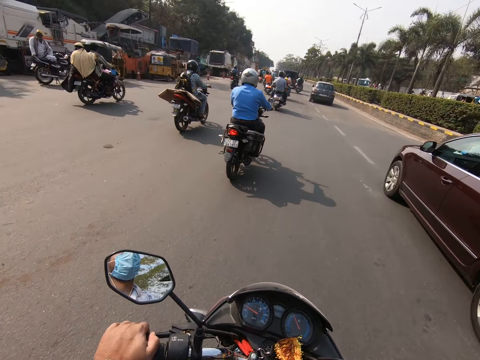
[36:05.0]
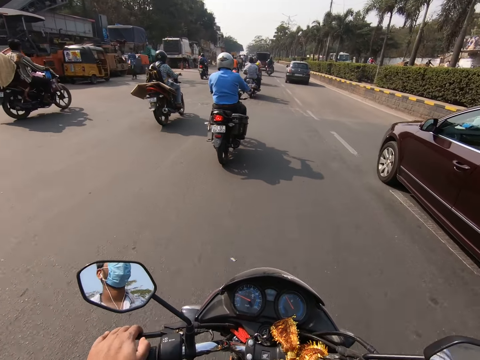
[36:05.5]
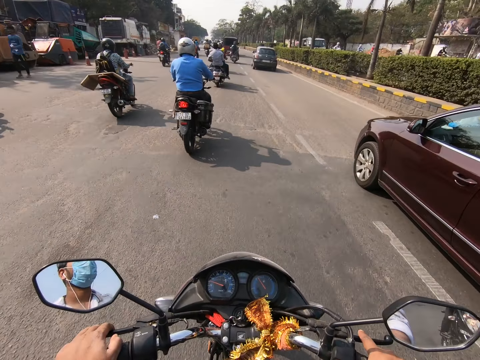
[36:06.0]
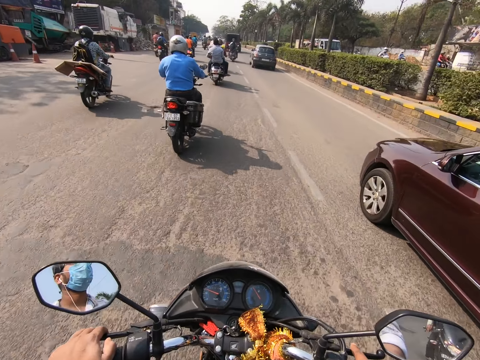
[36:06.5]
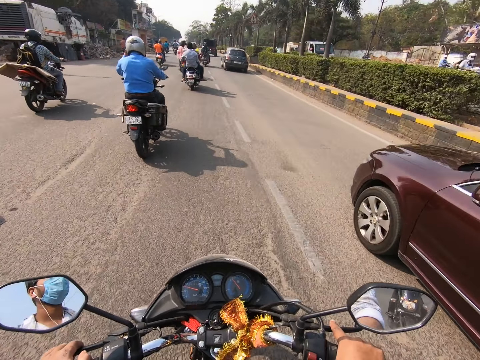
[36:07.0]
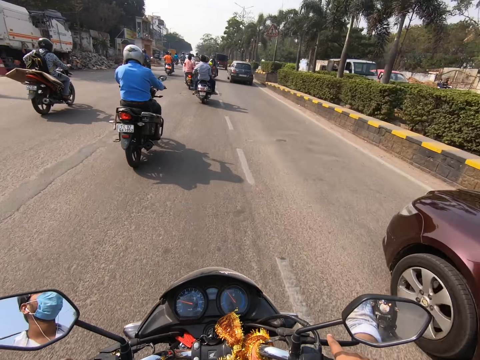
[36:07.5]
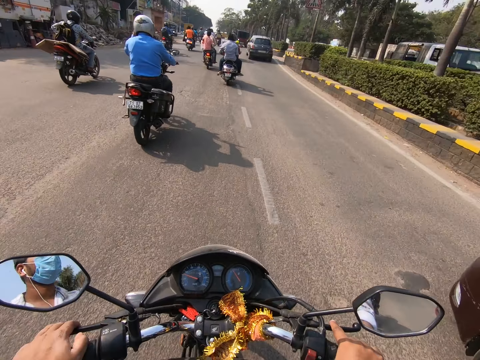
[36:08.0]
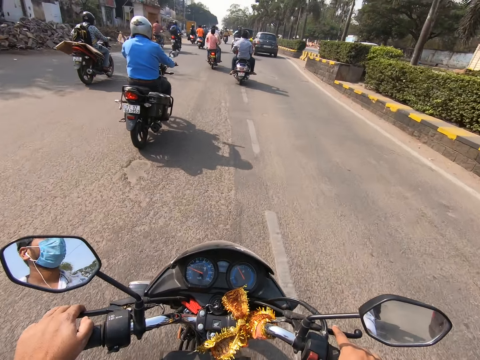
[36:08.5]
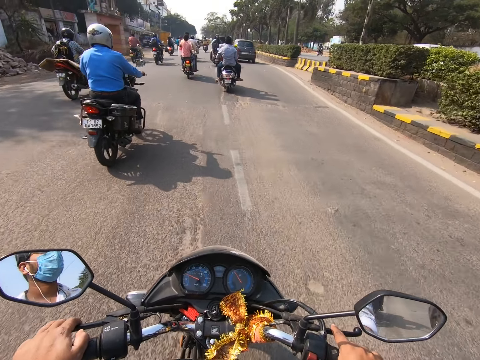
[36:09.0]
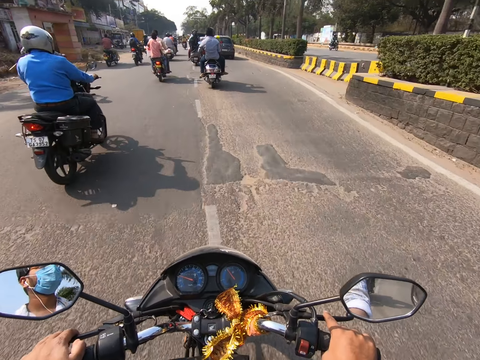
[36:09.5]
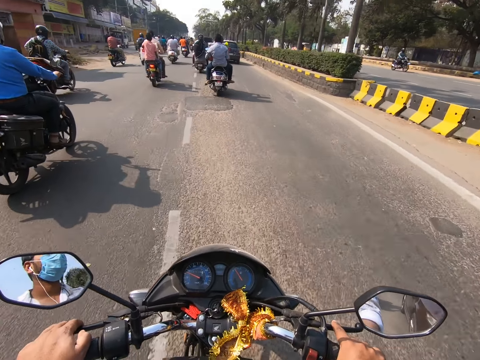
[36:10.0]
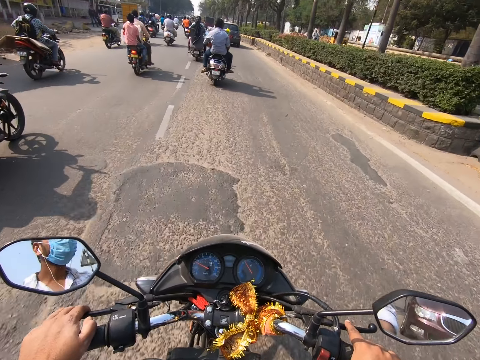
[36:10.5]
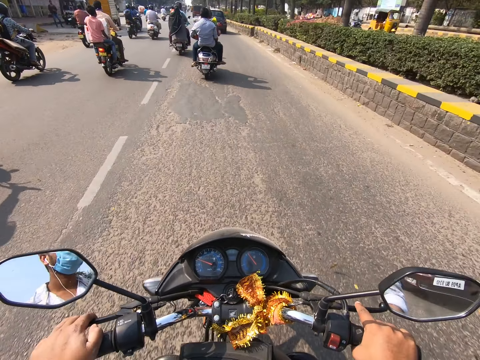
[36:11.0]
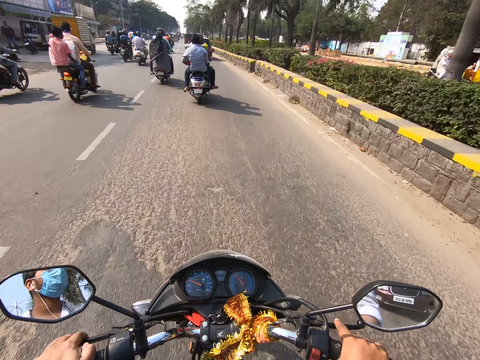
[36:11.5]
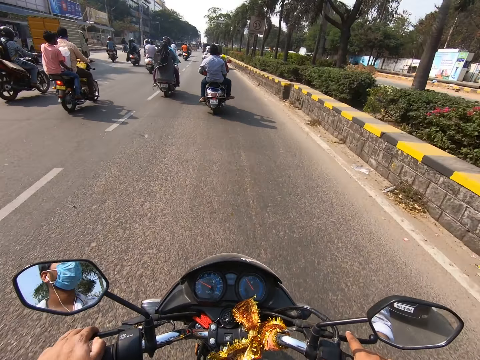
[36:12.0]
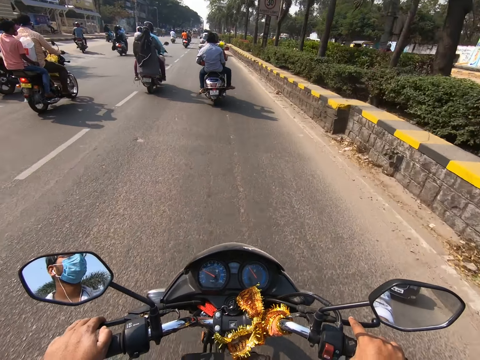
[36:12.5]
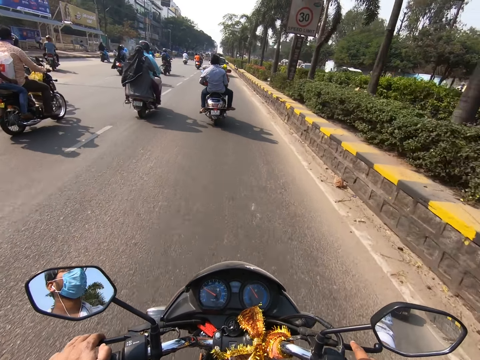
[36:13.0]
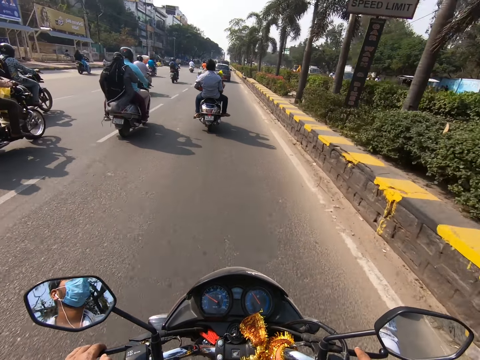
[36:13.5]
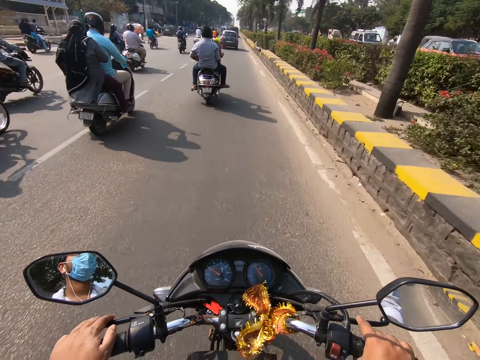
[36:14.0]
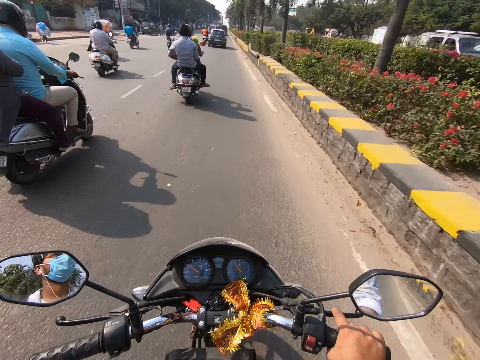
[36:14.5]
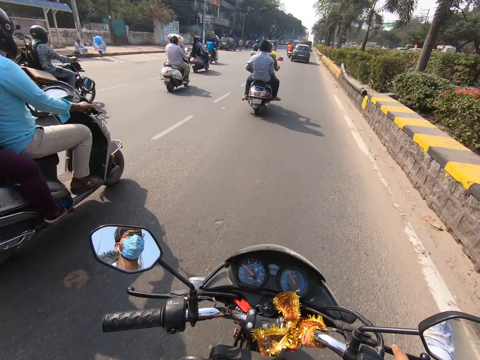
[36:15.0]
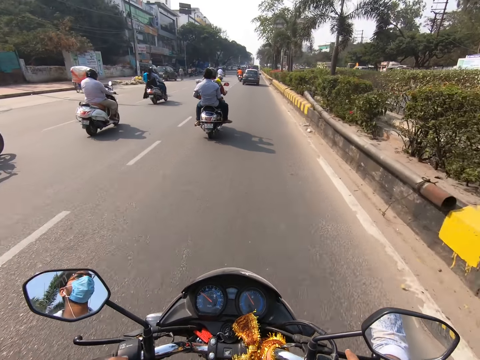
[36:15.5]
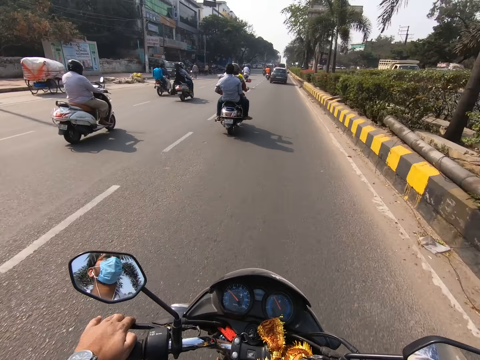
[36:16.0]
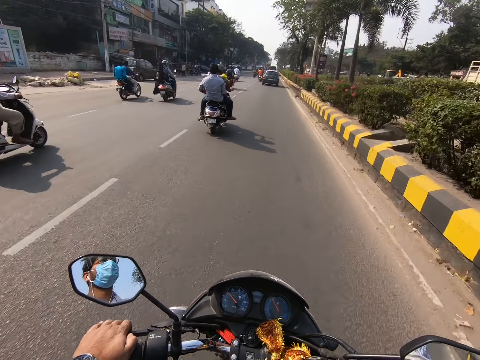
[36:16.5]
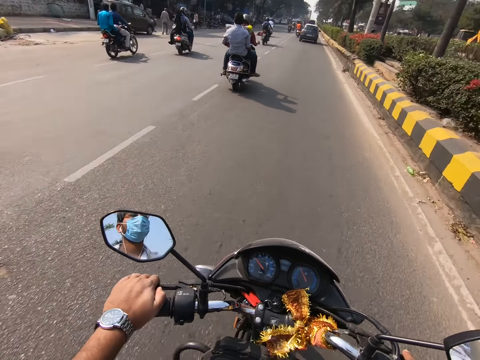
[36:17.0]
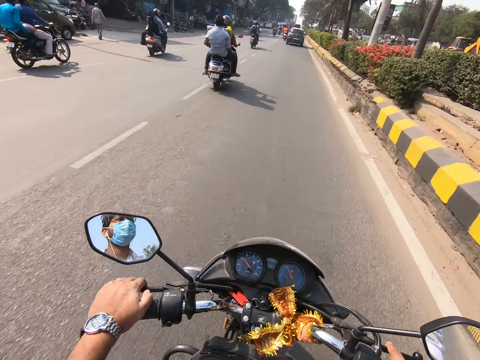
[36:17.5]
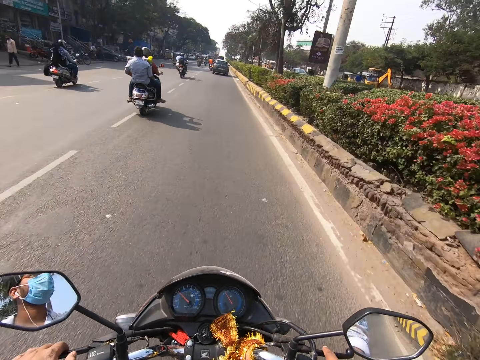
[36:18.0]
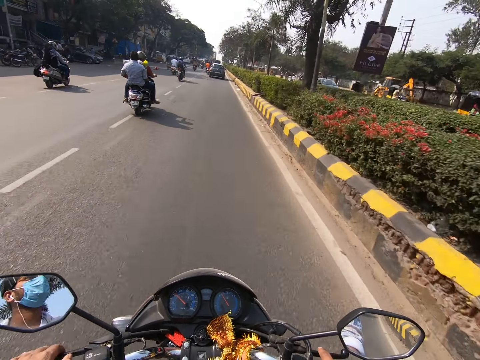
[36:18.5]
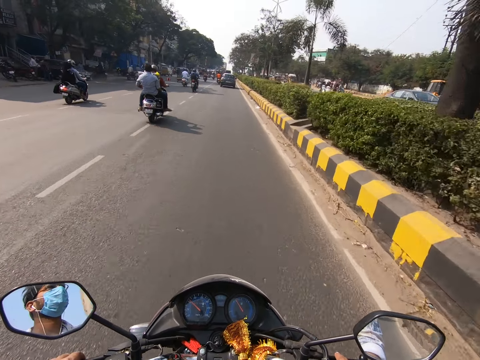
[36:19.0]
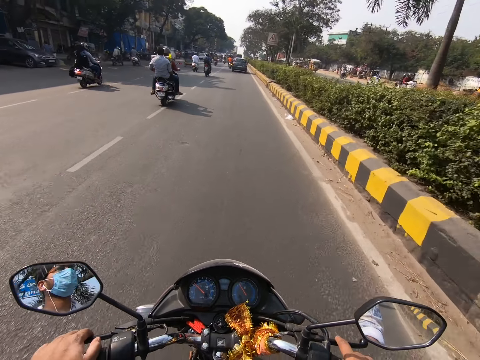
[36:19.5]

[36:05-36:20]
The camera wearer drives right. He drives forward. He rides past a motorcycle. He rides the motorcycle with his hands on the handlebar. He pulls the clutch lever of the motorcycle with his left hand. He returns his left hand on the motorcycle.

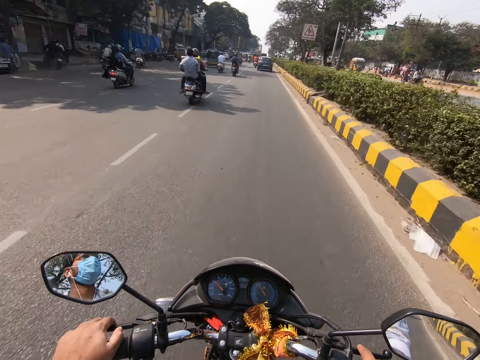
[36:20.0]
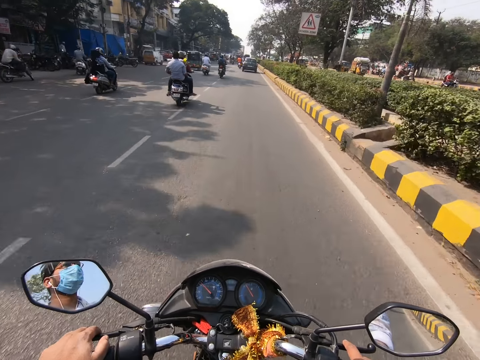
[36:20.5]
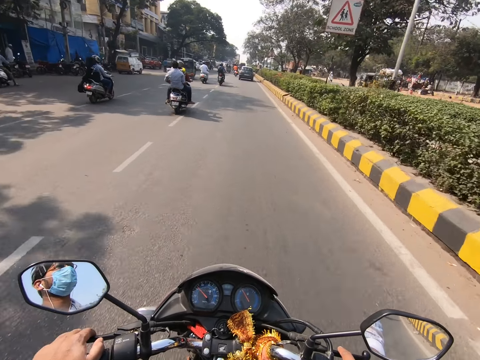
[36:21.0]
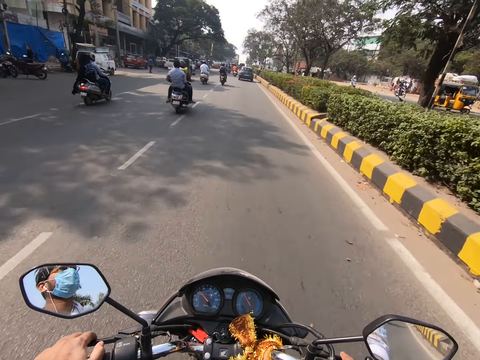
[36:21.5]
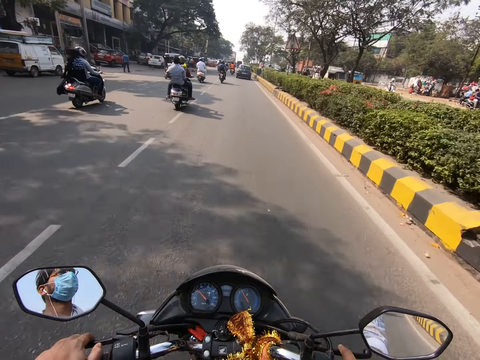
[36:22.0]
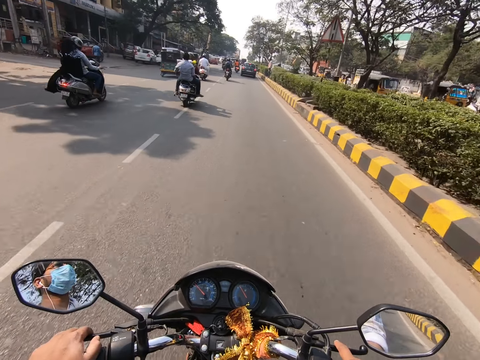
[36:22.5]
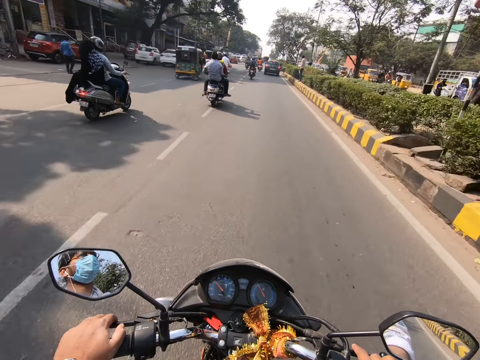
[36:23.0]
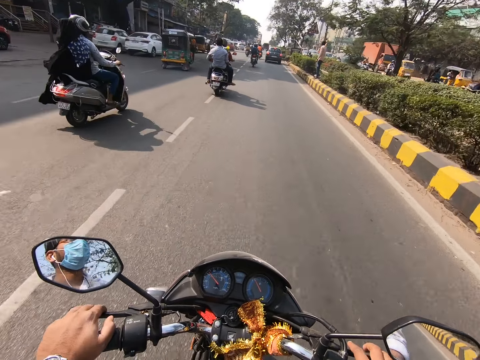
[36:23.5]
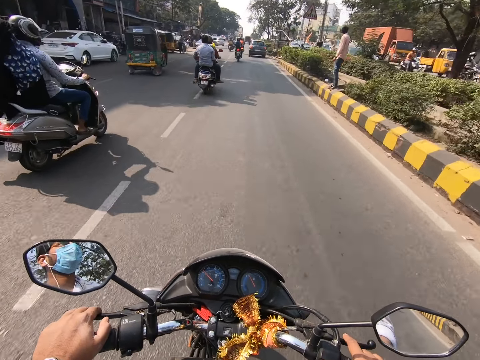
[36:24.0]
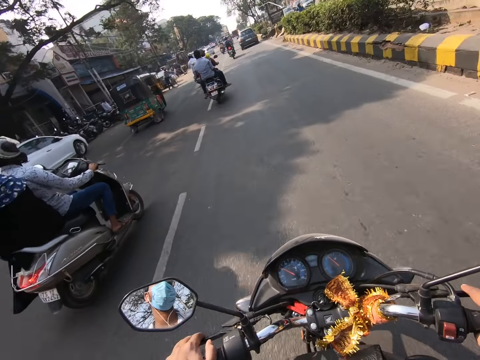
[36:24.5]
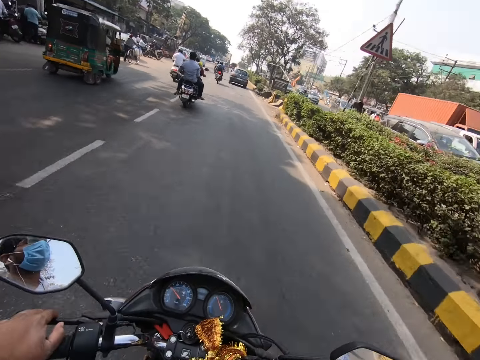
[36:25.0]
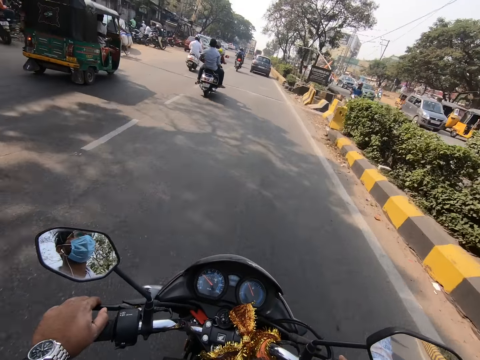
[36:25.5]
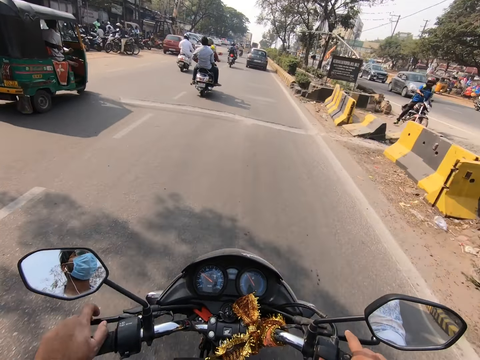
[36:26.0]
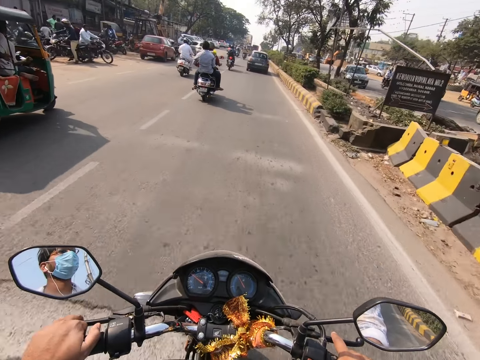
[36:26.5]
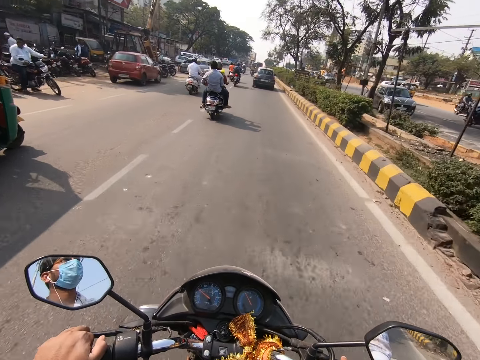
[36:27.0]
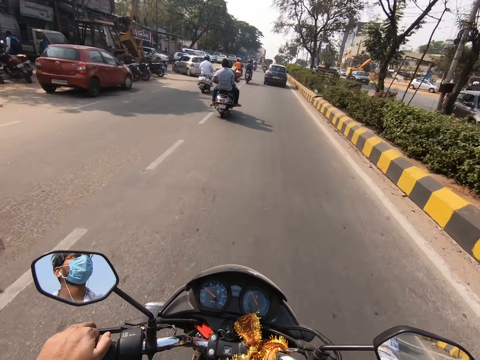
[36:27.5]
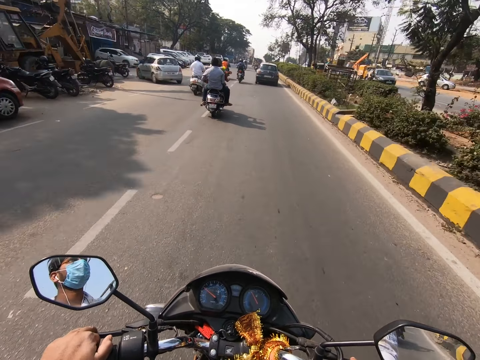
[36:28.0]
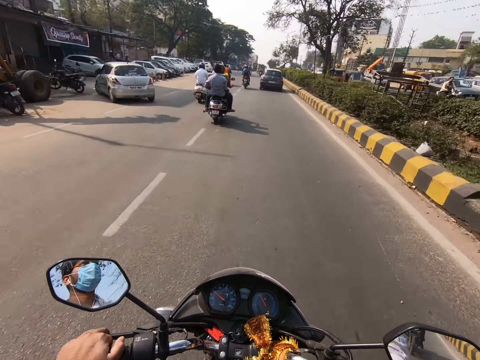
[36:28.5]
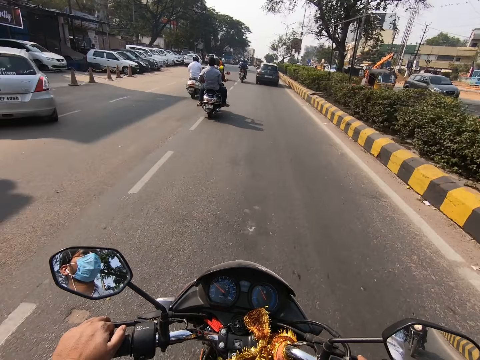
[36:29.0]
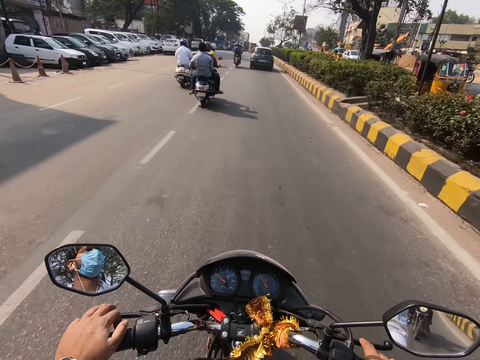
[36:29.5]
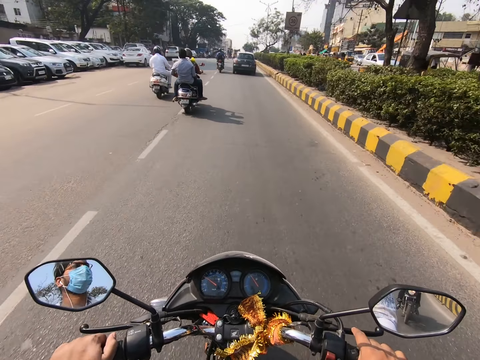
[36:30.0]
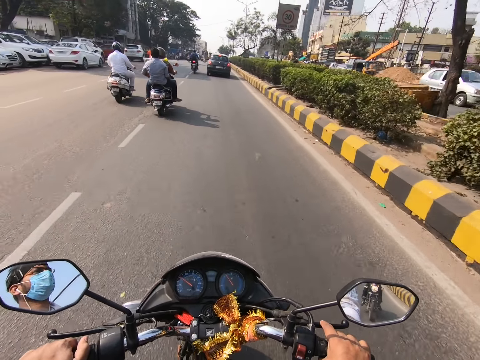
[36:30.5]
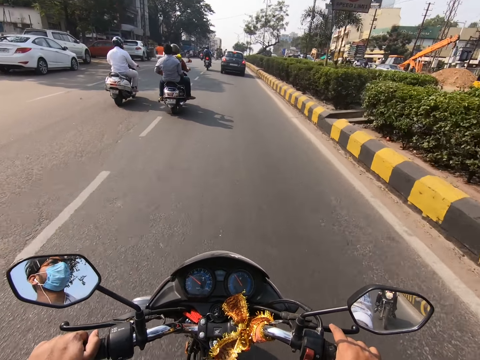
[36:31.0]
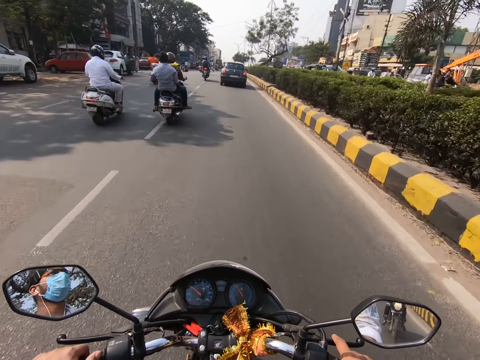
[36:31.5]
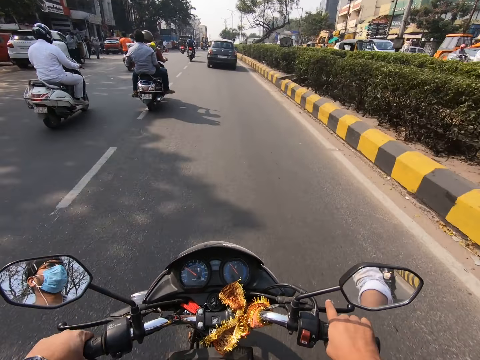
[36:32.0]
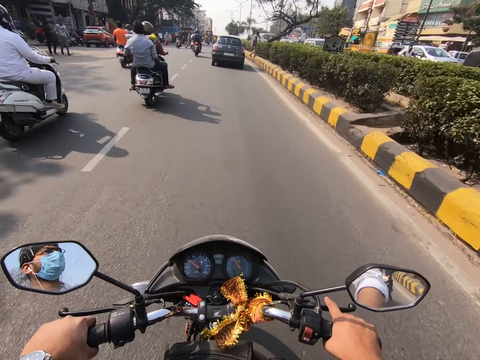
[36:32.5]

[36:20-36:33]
The camera wearer rides past a motorcycle. They ride past a tricycle.
